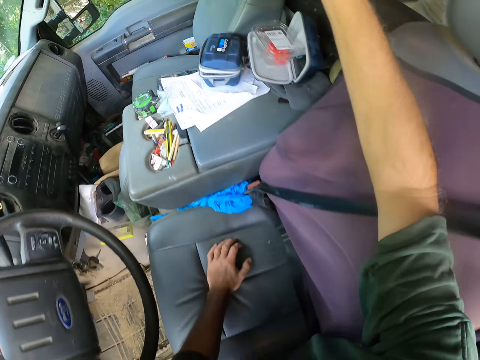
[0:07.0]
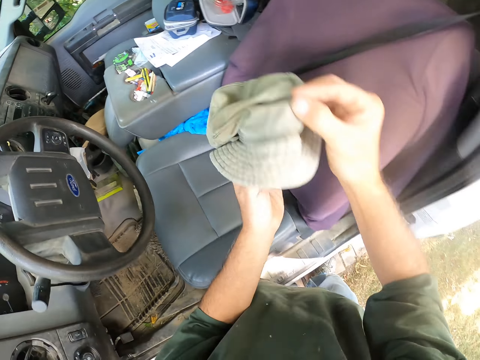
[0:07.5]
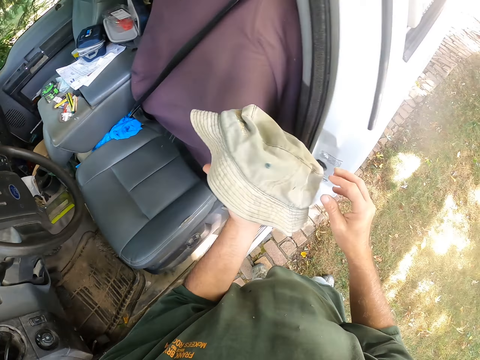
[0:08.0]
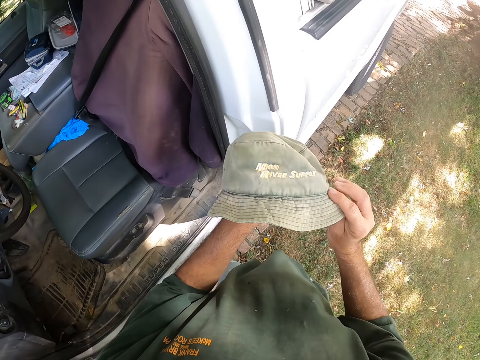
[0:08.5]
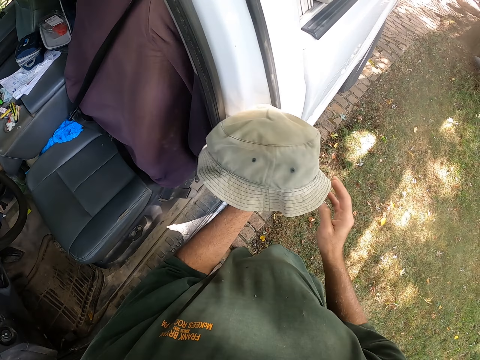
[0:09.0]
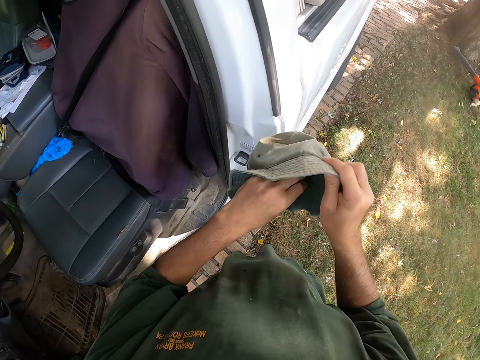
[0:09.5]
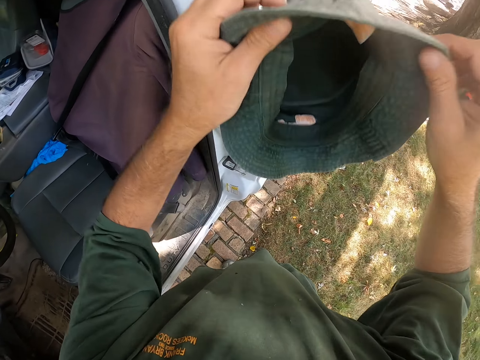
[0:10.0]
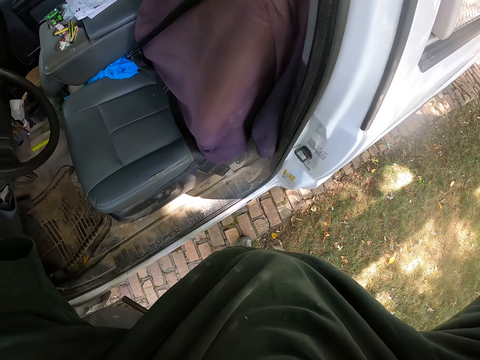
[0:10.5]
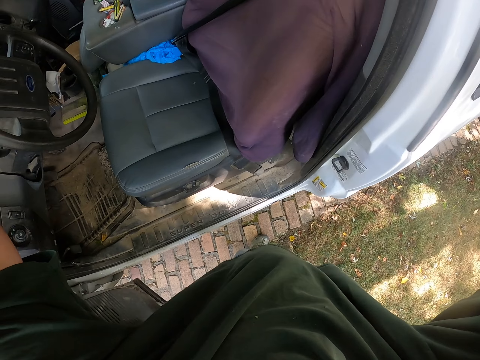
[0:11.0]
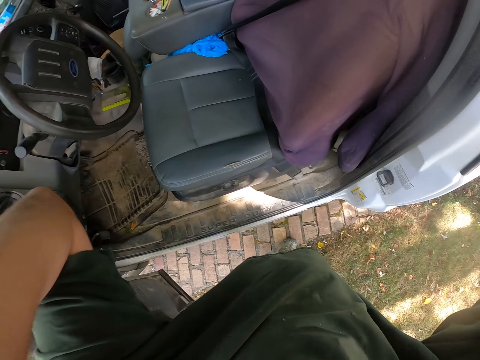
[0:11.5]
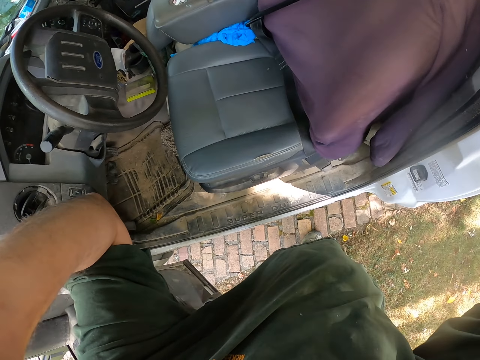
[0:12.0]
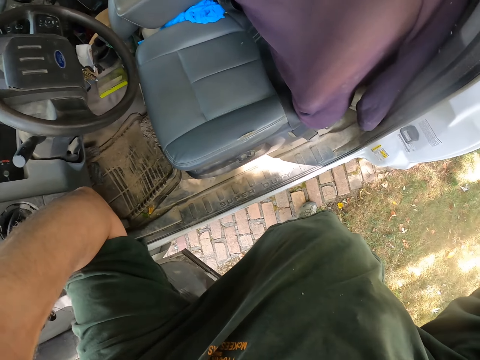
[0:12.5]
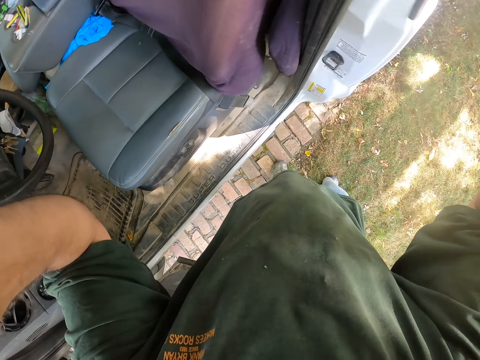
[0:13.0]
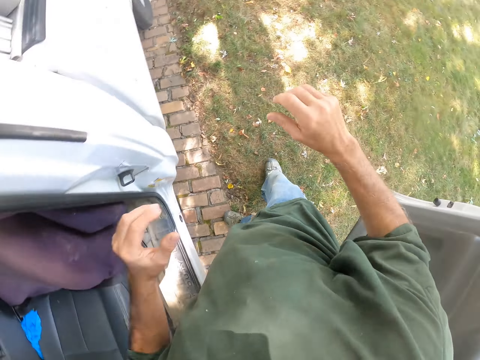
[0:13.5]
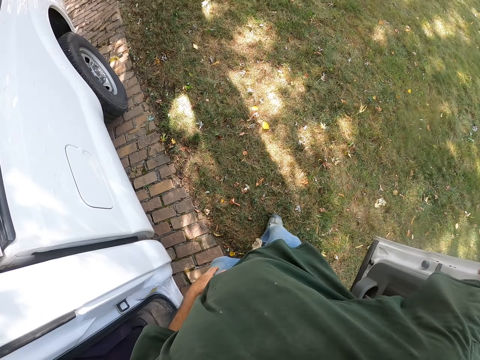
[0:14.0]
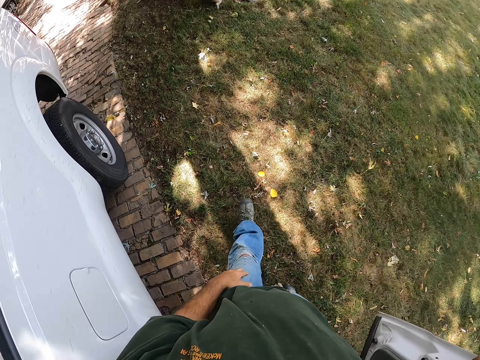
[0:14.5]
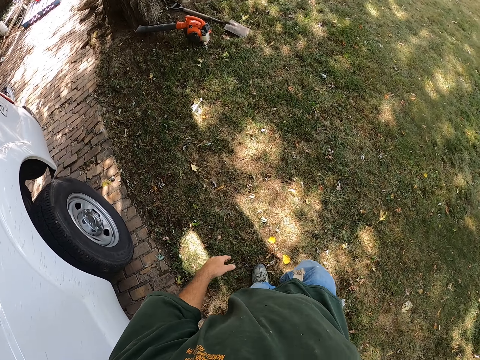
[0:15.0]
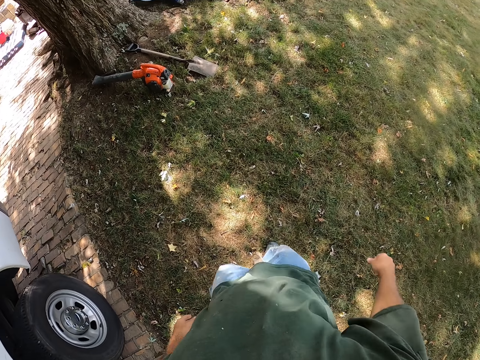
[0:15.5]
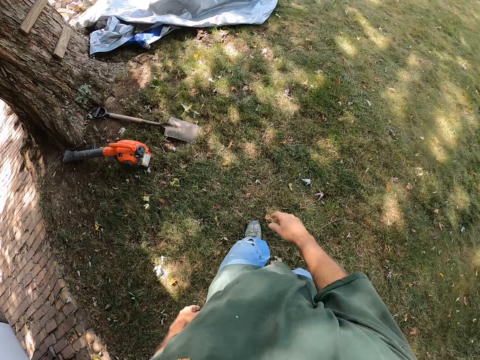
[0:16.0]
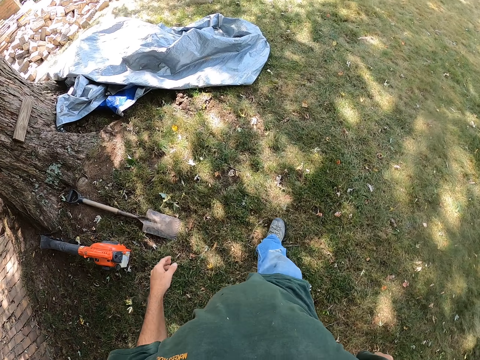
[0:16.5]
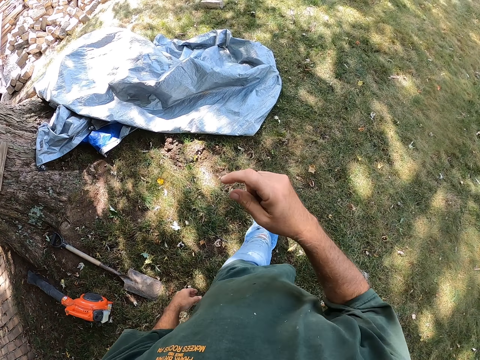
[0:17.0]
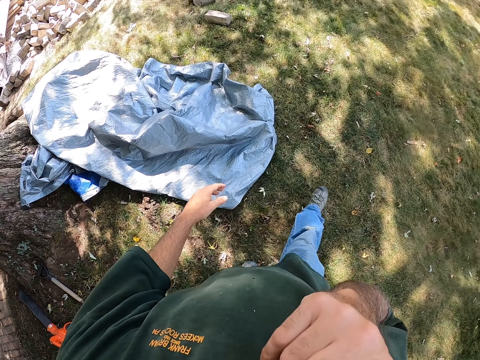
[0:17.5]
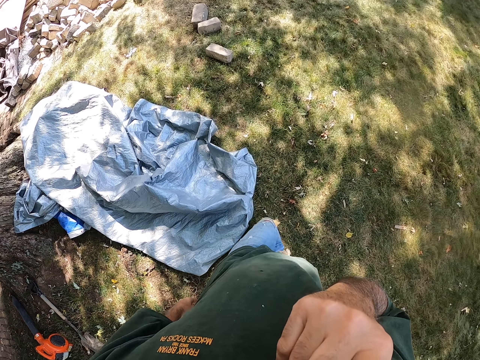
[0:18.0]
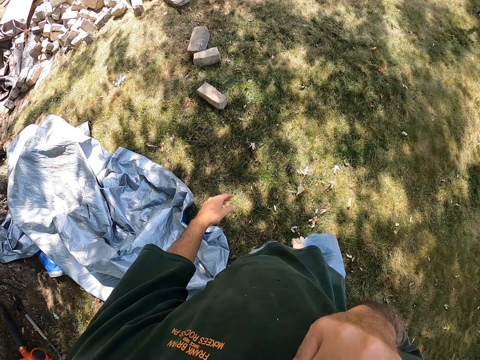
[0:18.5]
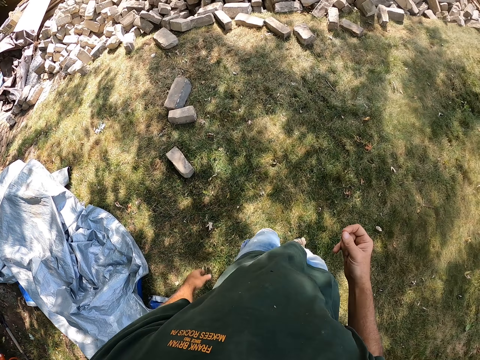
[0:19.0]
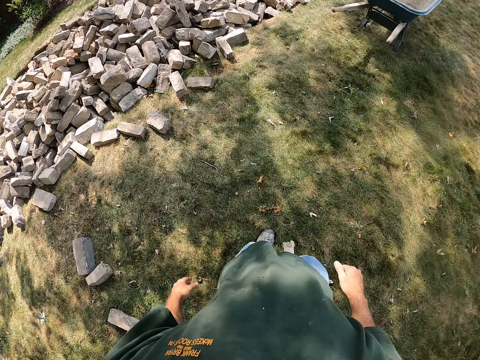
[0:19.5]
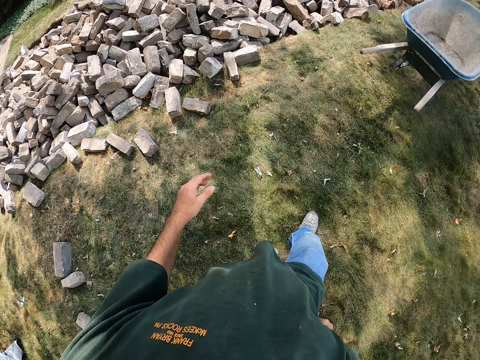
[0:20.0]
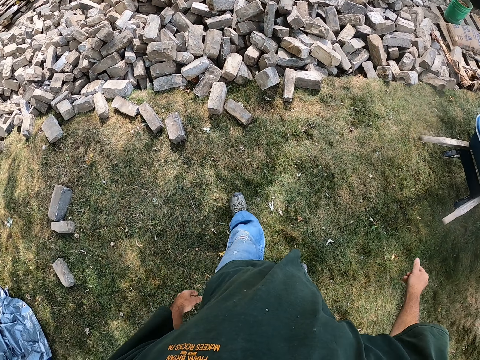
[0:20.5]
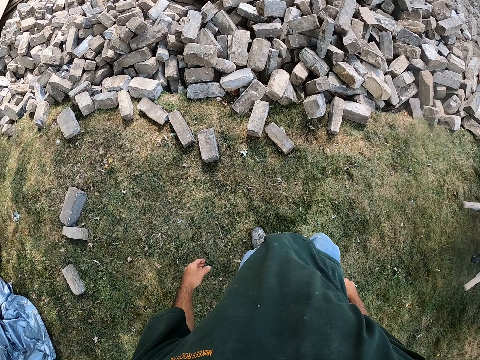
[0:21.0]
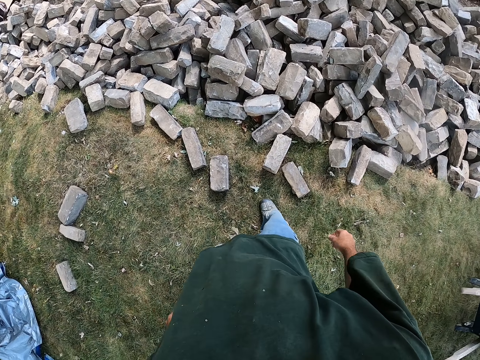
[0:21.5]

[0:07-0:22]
The camera wearer picks the cap from the car. They put on the cap. They walk on the field. They walk again. They wipe the face.

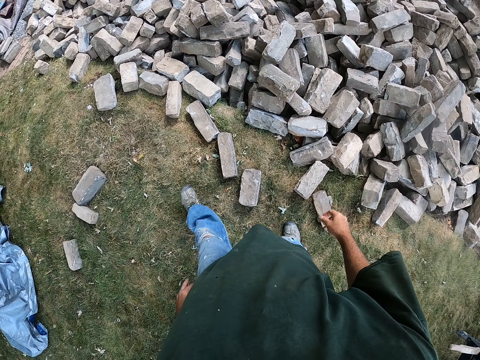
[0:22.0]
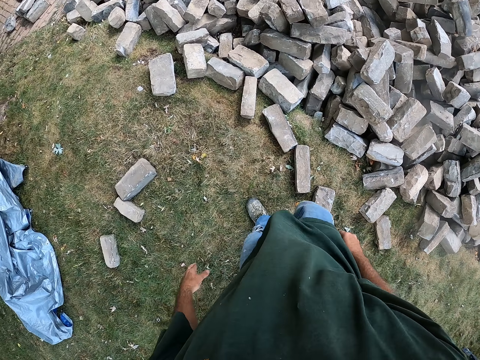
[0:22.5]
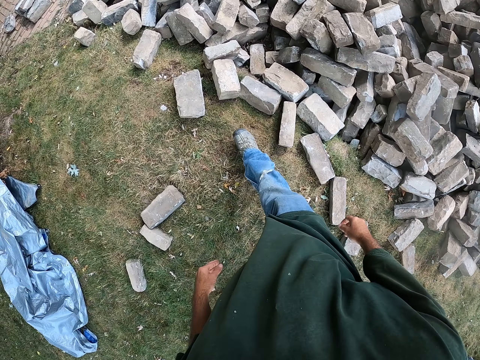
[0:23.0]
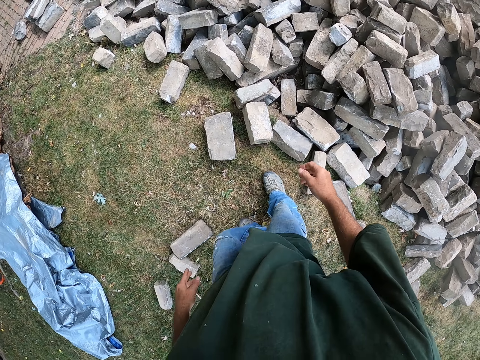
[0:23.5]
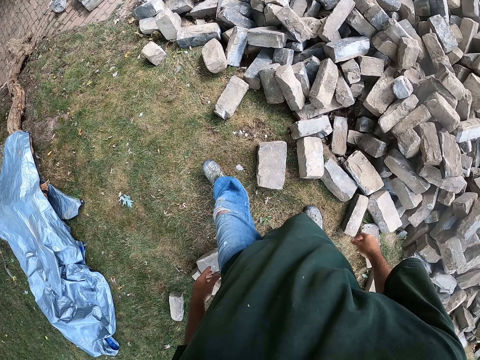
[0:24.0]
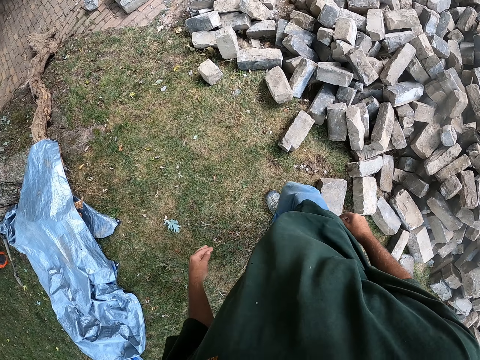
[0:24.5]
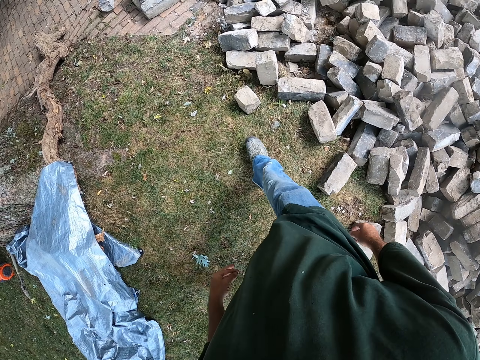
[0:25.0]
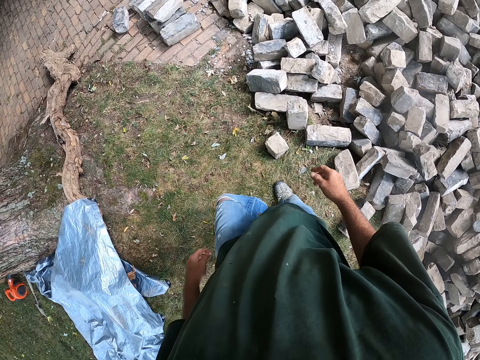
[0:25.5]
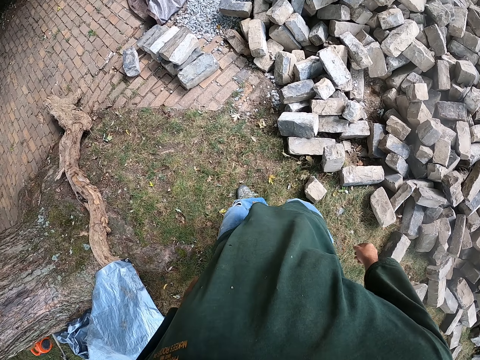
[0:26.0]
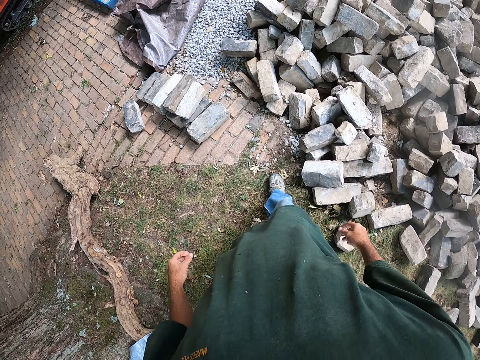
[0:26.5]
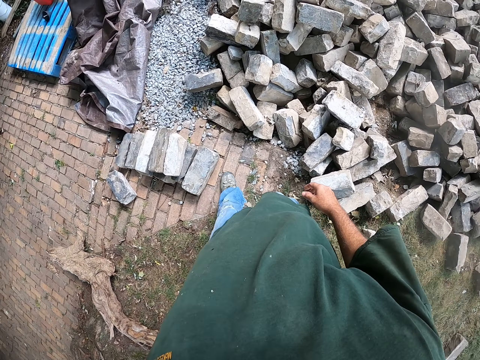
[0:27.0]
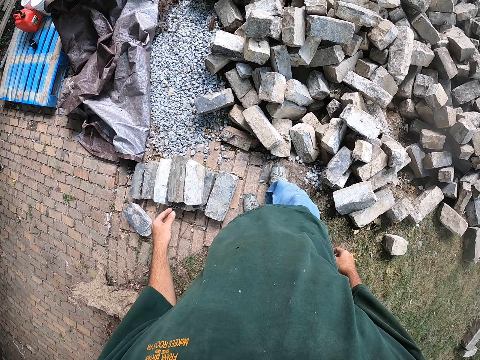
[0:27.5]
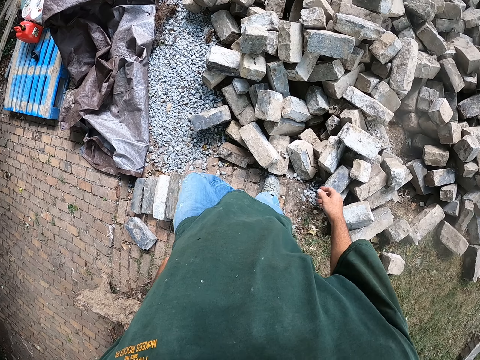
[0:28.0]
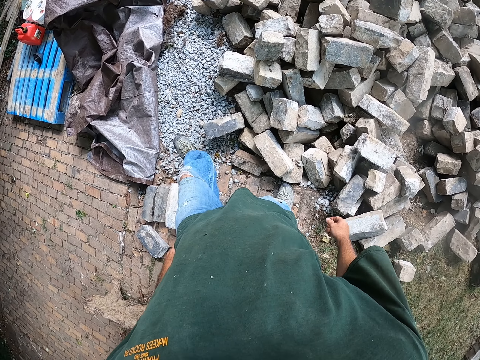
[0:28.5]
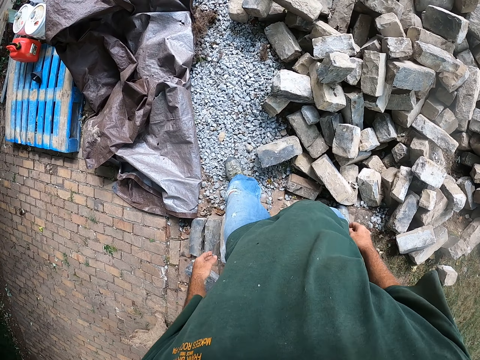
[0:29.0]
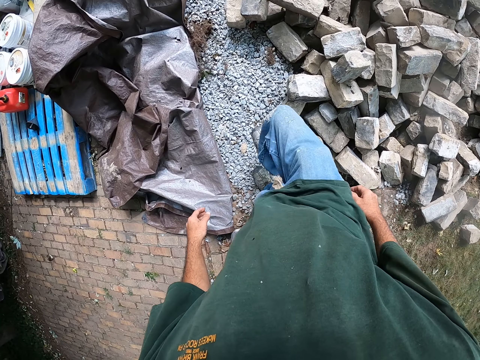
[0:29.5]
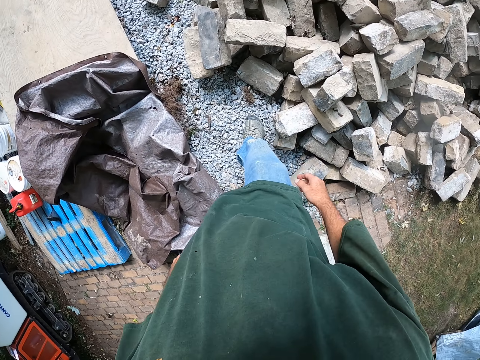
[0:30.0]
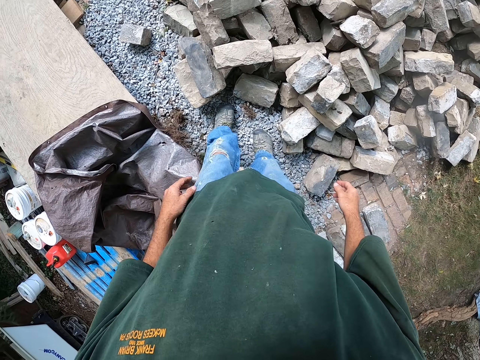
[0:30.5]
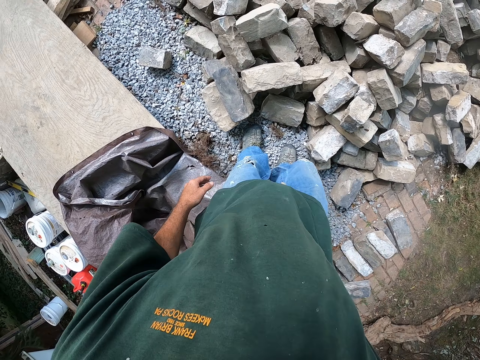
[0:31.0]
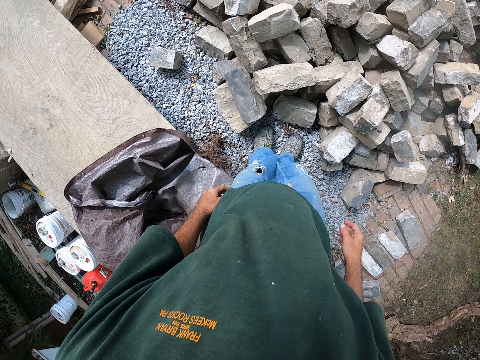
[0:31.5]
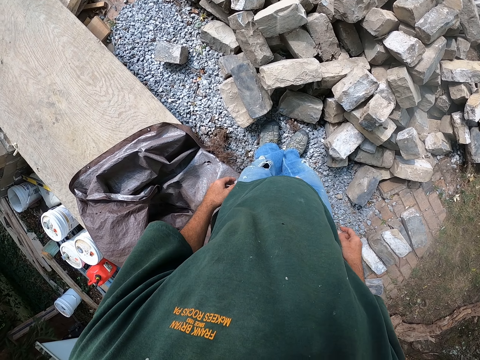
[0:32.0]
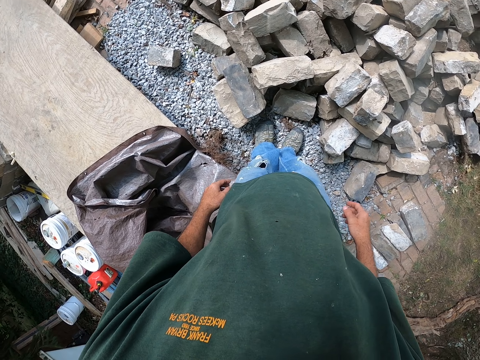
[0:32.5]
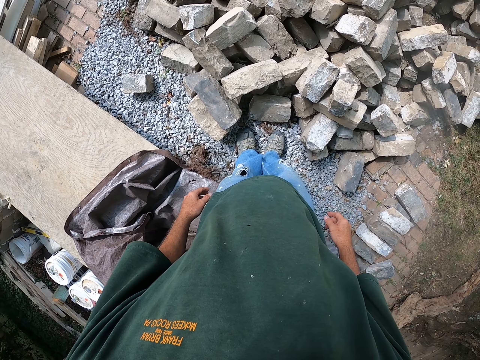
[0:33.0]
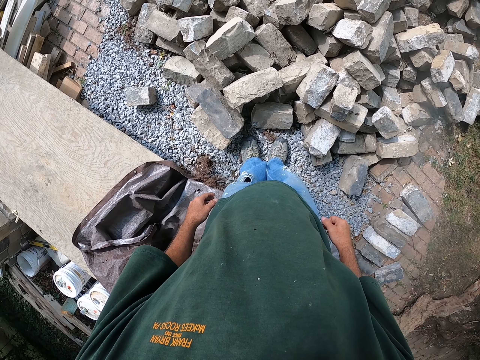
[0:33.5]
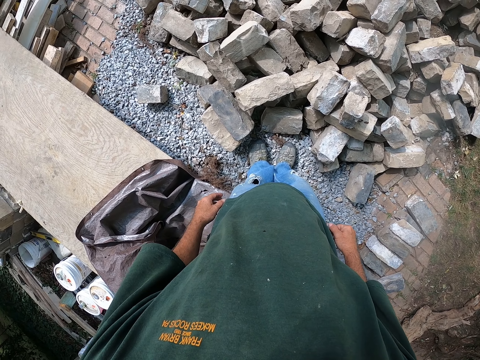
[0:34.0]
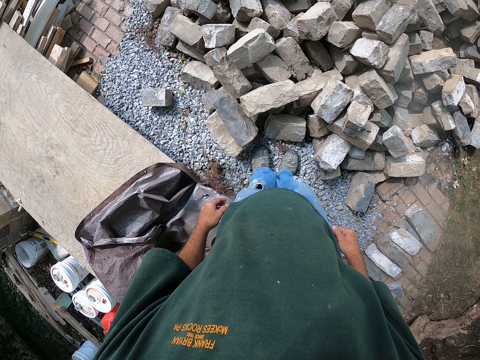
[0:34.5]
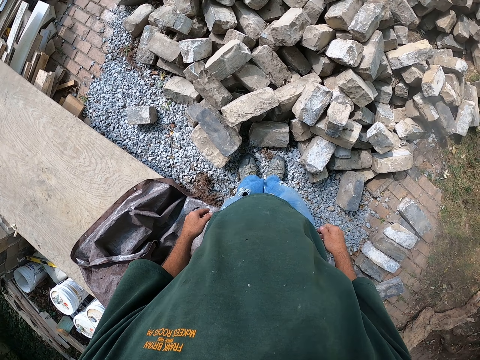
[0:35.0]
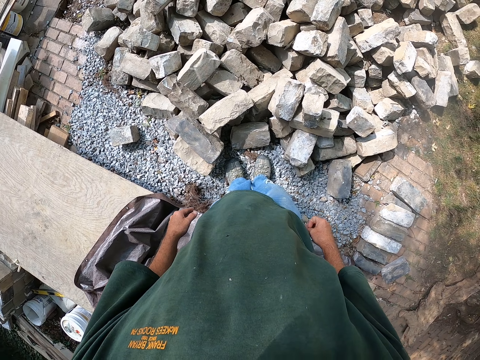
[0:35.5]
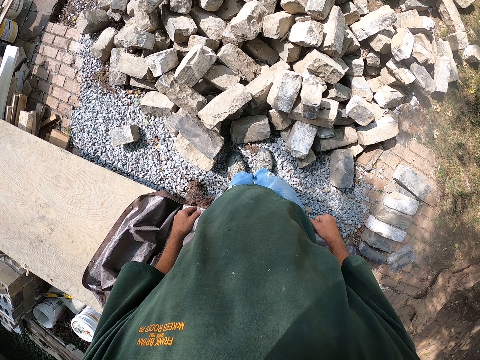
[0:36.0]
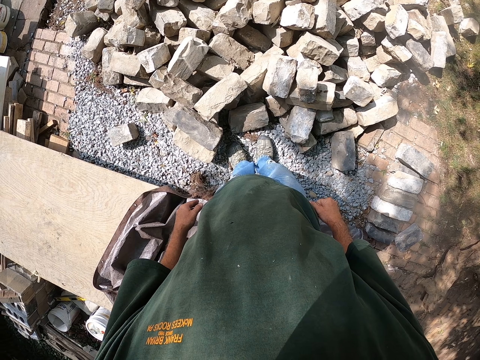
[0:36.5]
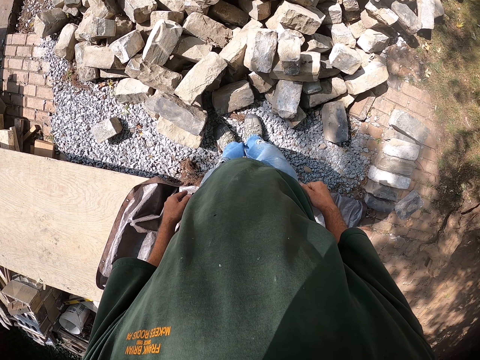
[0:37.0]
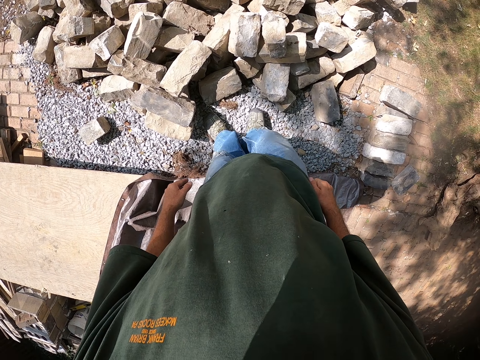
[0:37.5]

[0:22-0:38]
The camera wearer walks beside the bricks. They stare at the bricks.
